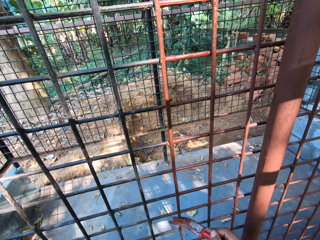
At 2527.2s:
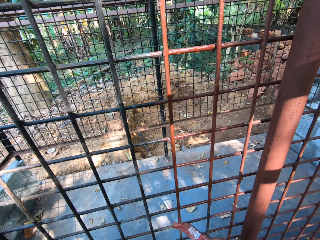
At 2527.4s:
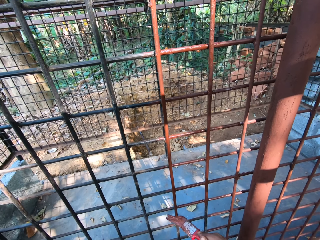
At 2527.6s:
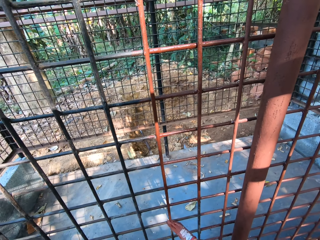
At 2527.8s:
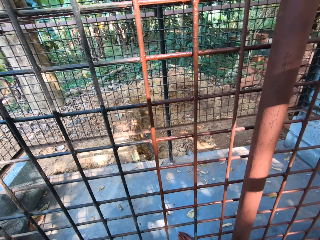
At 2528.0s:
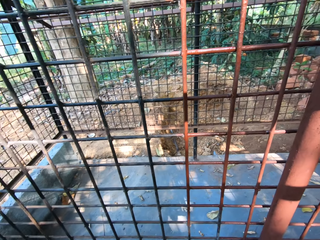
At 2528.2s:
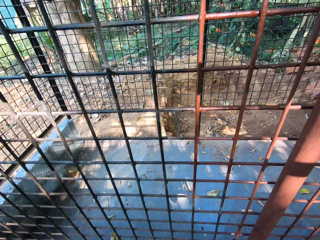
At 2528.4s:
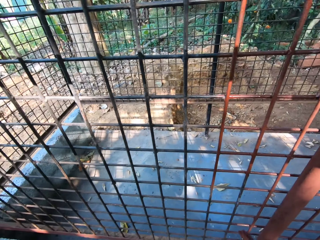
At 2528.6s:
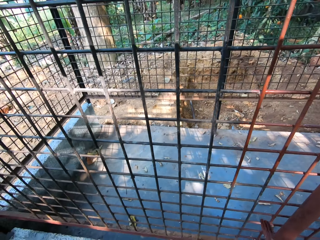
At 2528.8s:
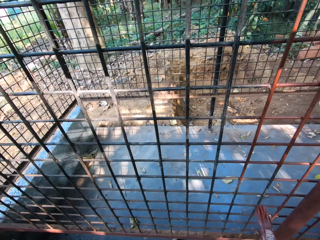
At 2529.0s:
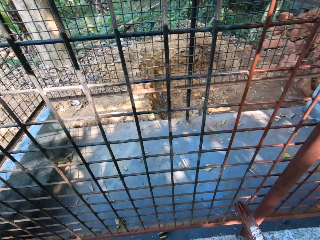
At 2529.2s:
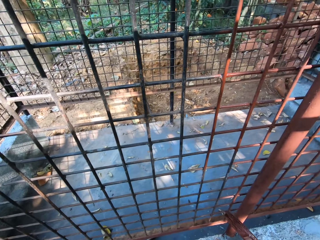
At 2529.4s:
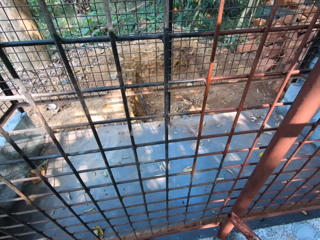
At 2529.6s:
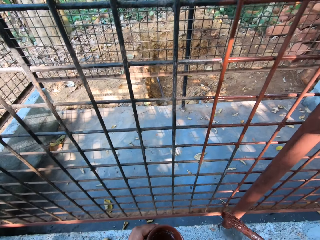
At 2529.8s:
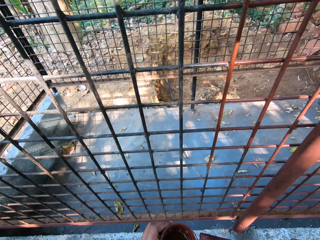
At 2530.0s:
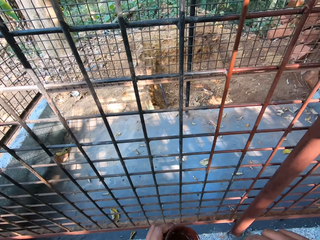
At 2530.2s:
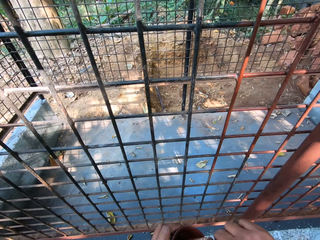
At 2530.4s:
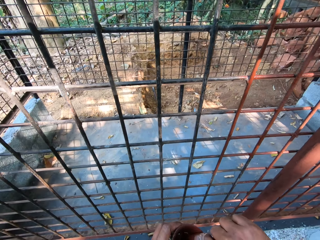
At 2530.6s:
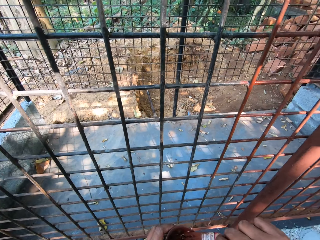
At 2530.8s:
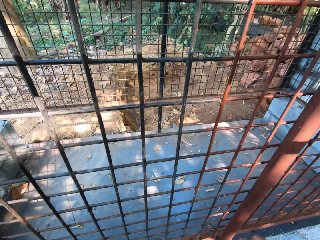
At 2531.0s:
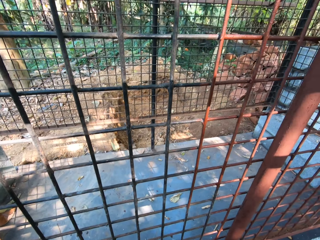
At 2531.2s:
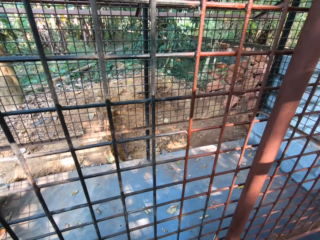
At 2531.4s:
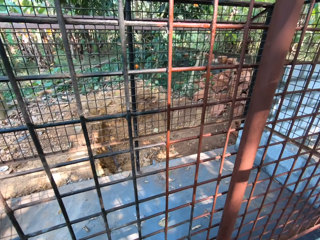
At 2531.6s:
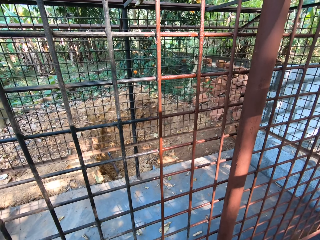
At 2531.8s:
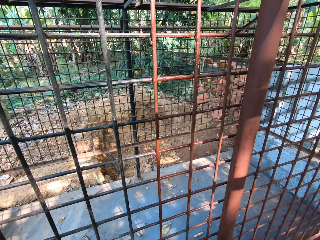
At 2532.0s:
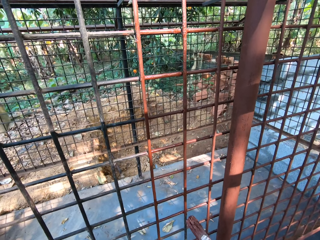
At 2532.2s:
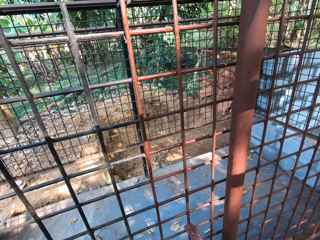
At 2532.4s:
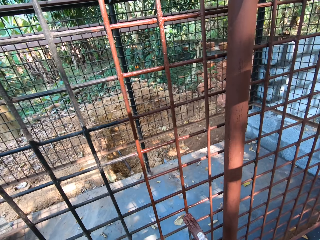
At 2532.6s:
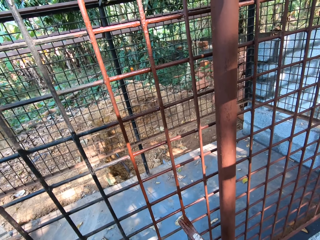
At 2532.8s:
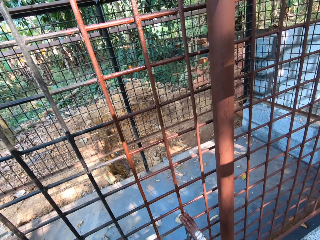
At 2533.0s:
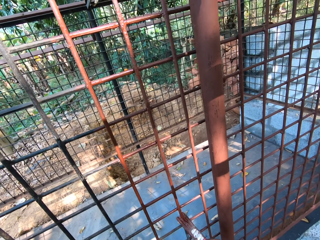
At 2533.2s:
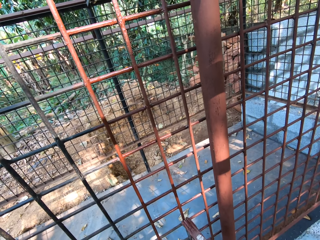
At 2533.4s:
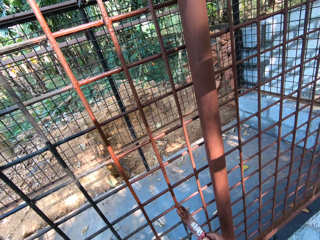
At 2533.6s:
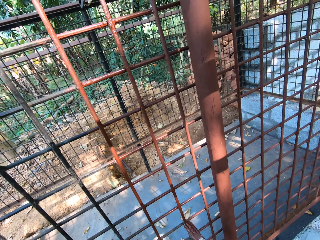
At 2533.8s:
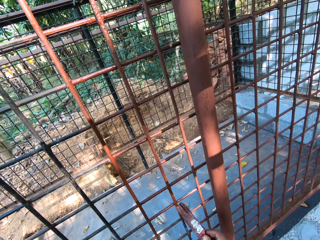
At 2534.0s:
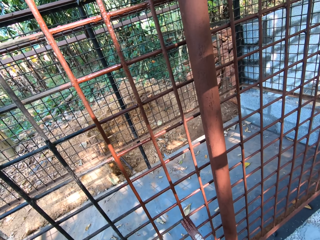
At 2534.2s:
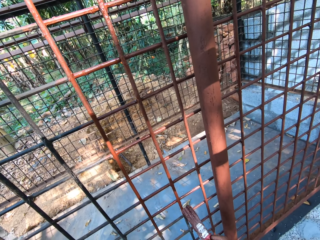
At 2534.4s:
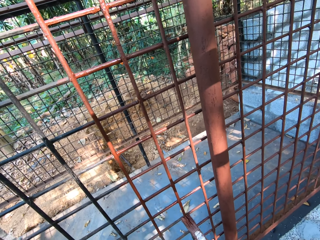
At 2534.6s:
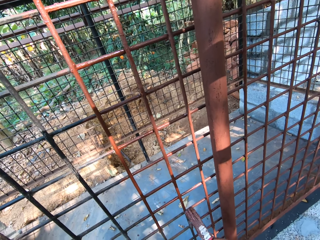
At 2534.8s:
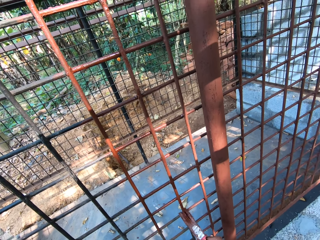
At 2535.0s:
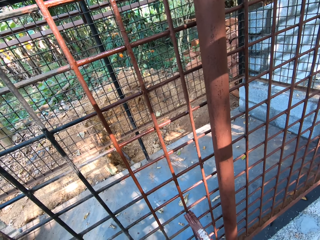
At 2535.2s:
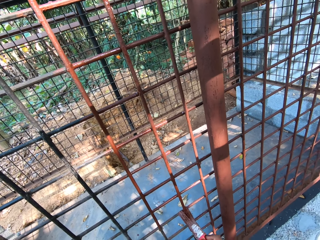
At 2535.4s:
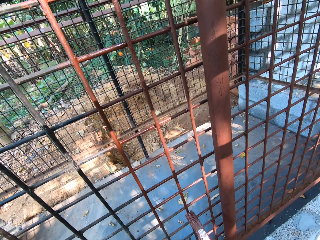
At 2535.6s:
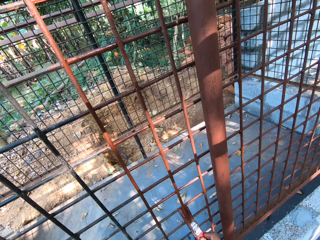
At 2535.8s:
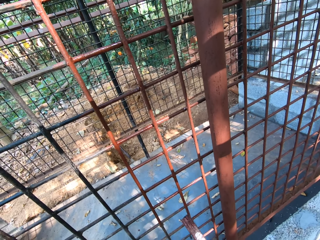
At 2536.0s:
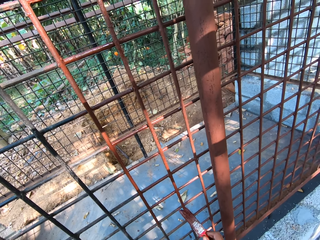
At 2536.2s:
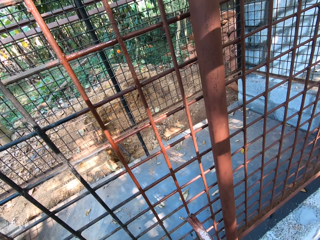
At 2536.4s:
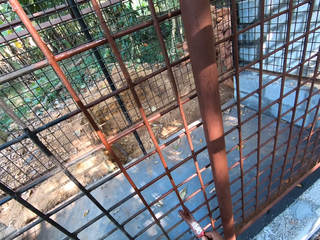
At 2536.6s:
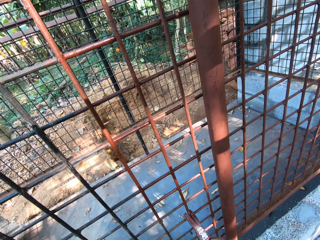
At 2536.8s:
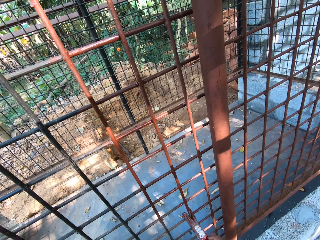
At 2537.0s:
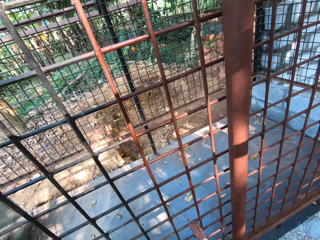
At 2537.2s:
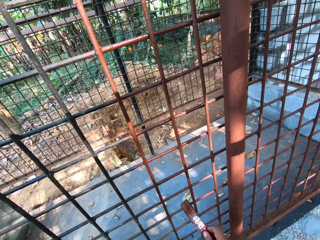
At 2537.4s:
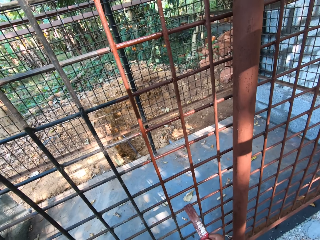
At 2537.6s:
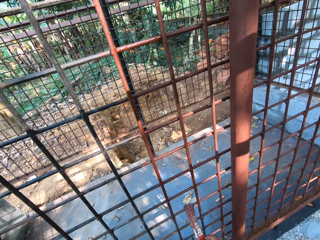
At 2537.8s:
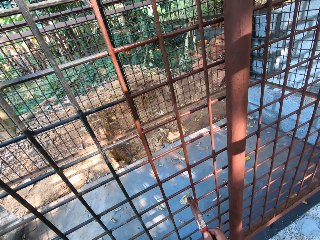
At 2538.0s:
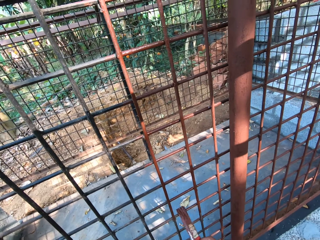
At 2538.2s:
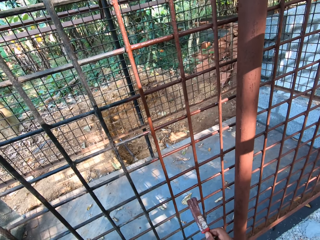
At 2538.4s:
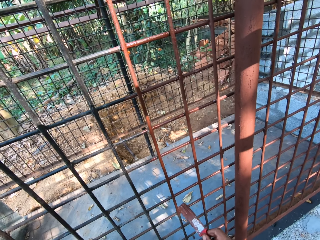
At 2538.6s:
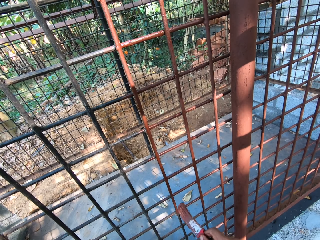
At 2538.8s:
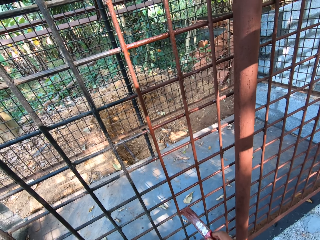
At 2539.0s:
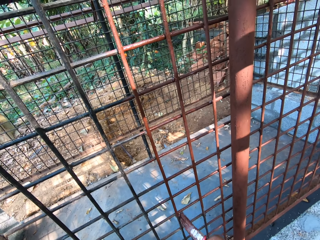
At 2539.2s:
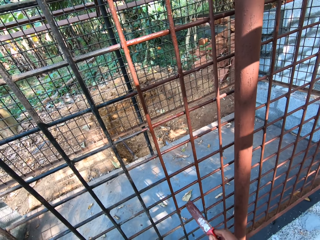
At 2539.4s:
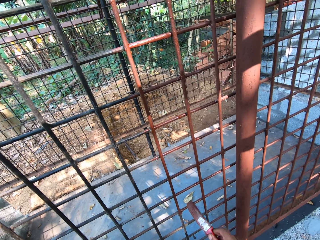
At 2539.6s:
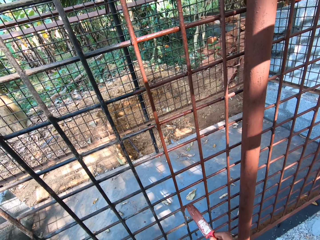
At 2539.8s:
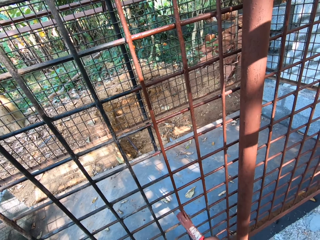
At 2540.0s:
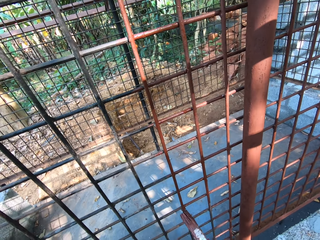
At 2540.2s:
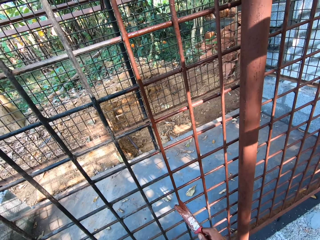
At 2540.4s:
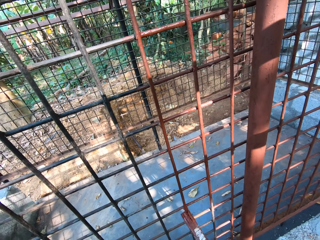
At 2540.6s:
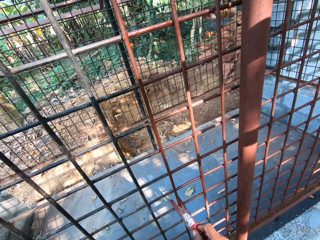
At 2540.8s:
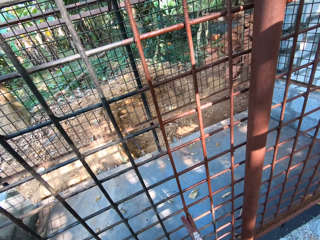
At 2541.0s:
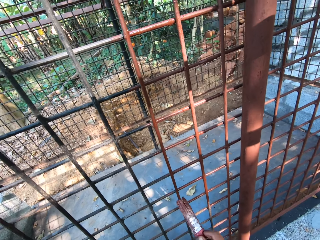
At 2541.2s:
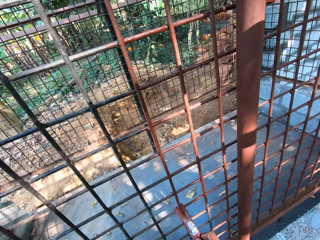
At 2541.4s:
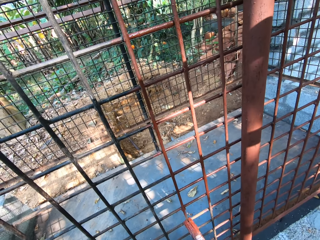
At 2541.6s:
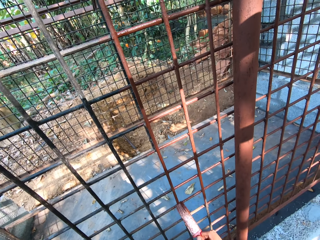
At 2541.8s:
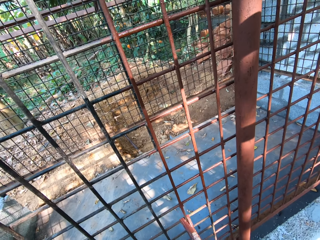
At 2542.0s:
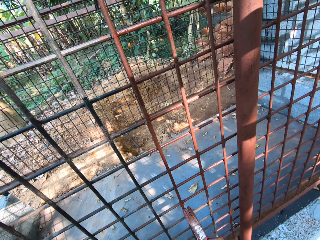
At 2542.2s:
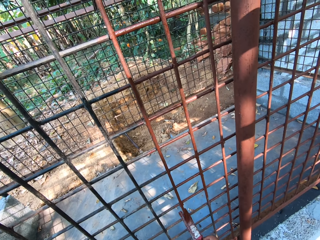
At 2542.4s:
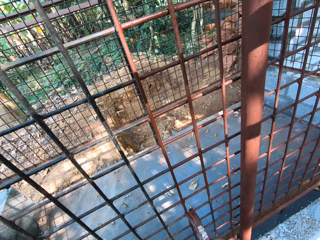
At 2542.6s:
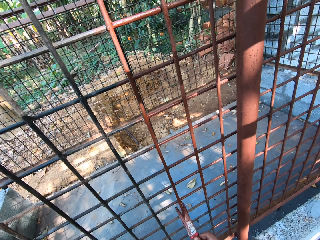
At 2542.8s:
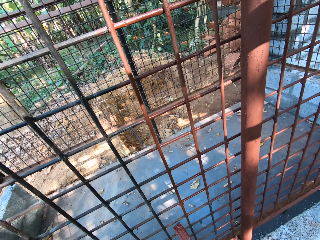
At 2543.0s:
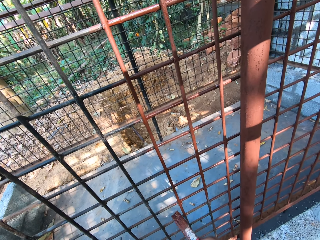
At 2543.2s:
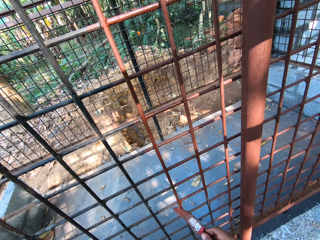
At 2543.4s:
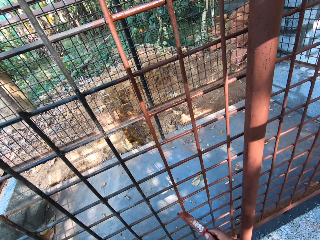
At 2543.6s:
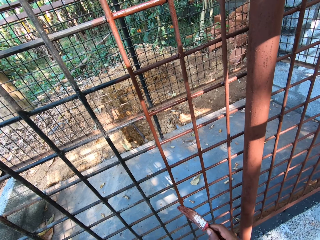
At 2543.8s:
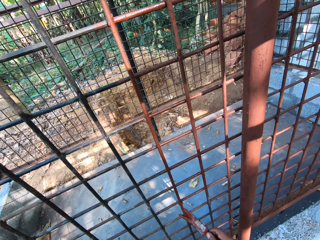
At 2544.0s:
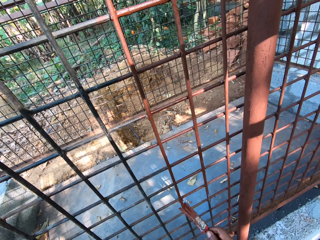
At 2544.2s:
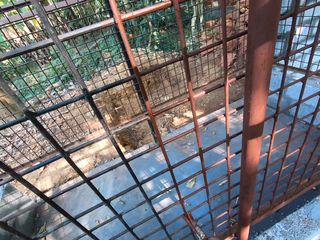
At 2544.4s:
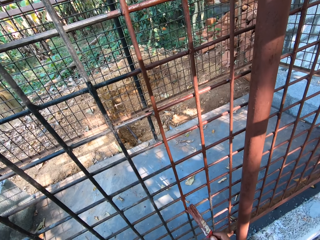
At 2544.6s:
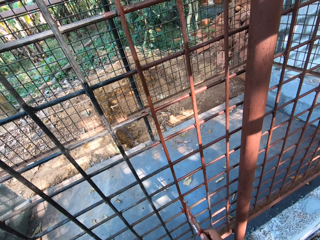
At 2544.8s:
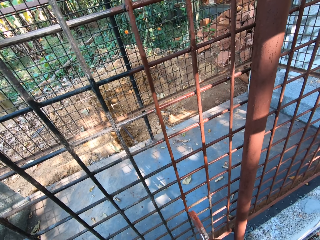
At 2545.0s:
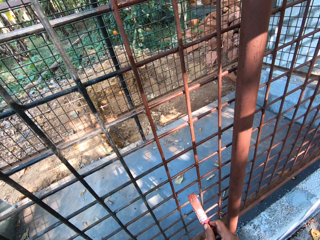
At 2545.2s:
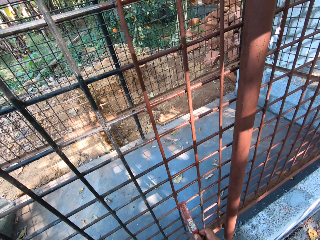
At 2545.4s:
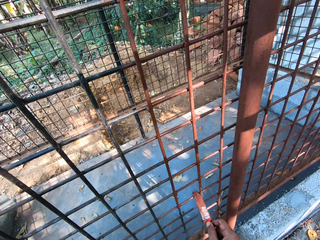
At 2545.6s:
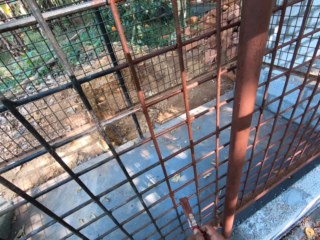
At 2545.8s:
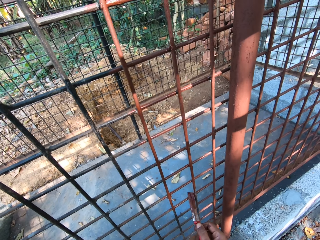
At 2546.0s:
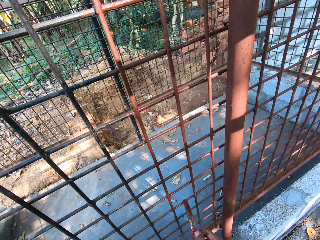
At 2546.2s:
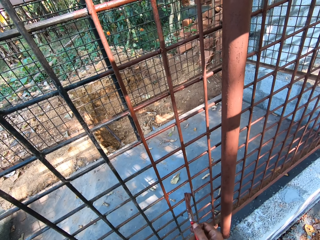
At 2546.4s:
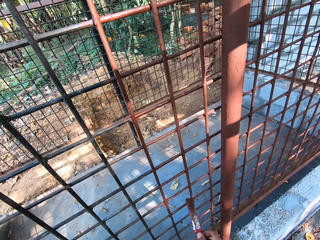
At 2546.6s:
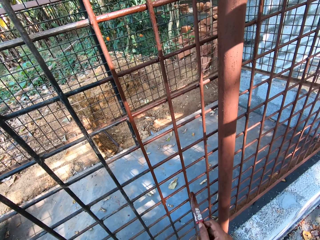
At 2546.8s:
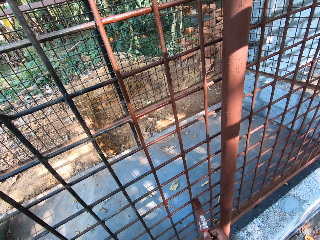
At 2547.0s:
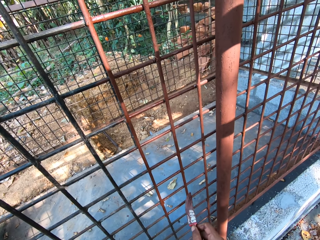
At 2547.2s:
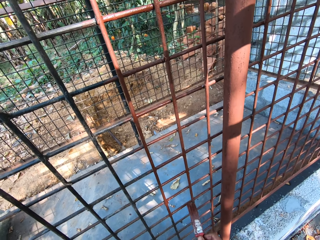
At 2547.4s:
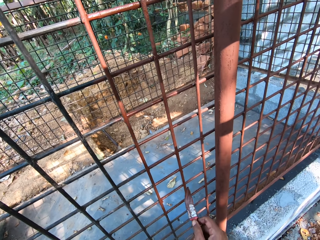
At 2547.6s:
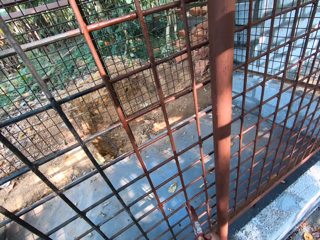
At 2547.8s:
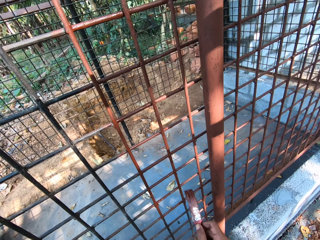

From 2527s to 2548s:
The camera wearer dips the paintbrush in a paint can with his right hand. He paints the cage with the paintbrush in his right hand. He interacts with the man.
